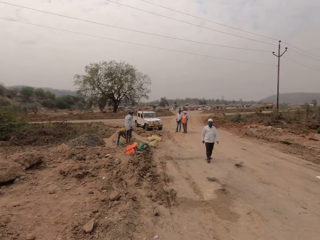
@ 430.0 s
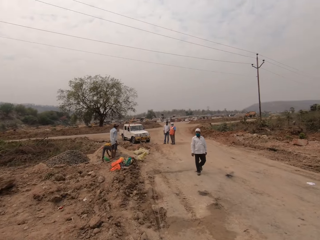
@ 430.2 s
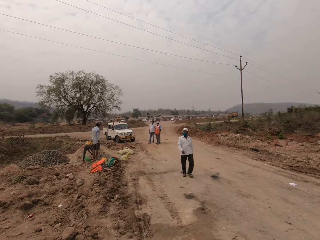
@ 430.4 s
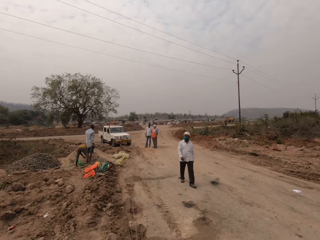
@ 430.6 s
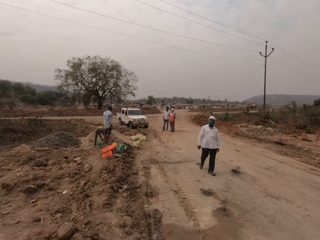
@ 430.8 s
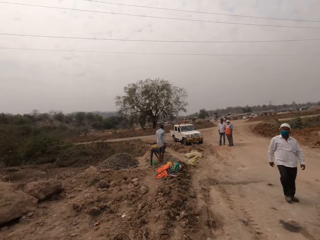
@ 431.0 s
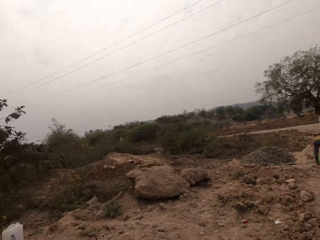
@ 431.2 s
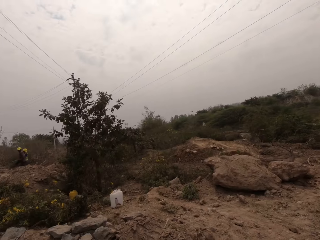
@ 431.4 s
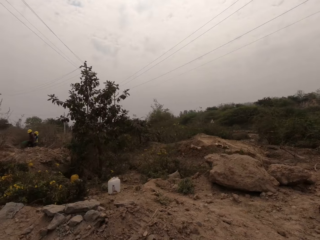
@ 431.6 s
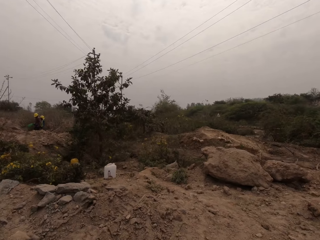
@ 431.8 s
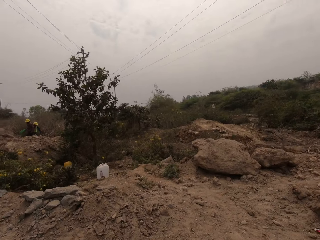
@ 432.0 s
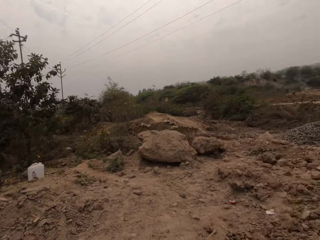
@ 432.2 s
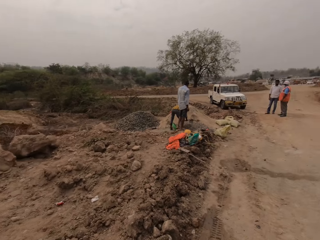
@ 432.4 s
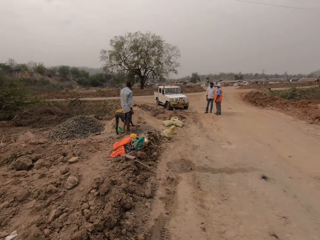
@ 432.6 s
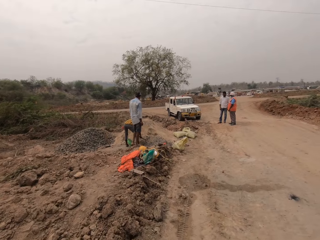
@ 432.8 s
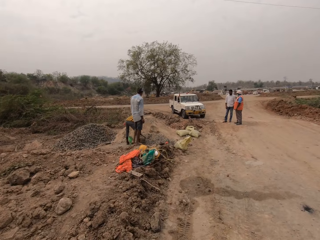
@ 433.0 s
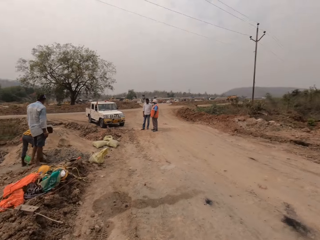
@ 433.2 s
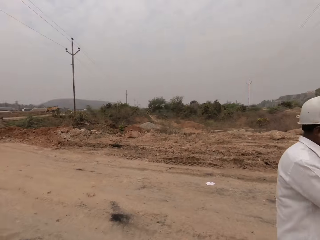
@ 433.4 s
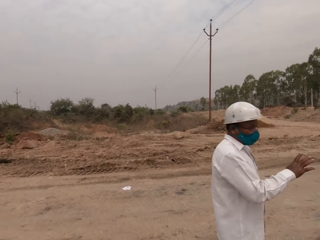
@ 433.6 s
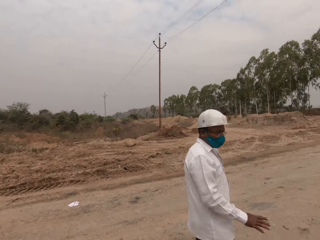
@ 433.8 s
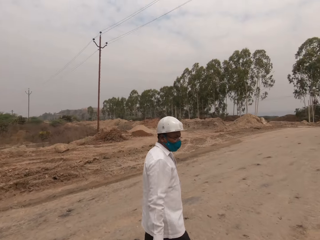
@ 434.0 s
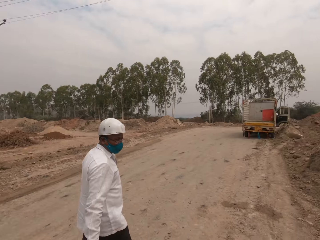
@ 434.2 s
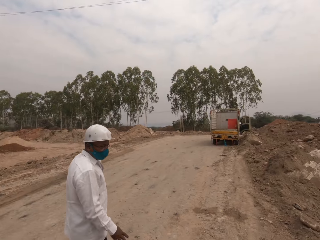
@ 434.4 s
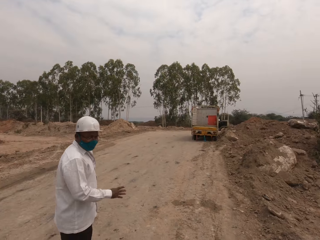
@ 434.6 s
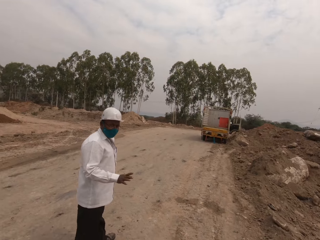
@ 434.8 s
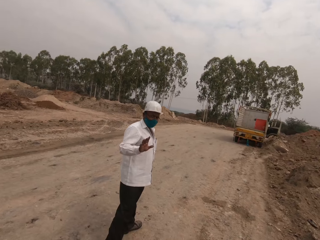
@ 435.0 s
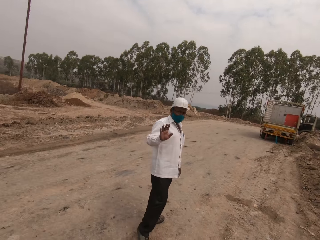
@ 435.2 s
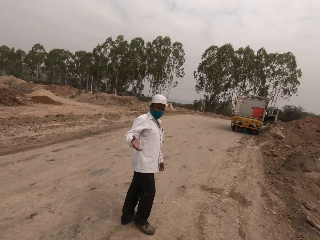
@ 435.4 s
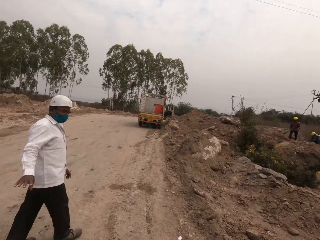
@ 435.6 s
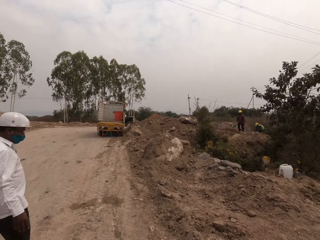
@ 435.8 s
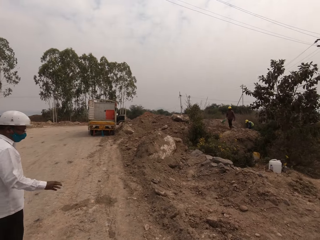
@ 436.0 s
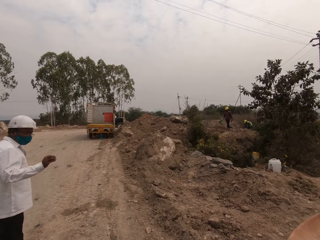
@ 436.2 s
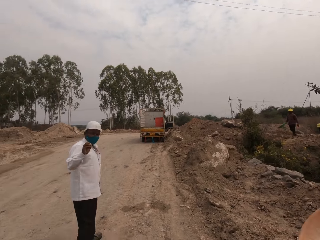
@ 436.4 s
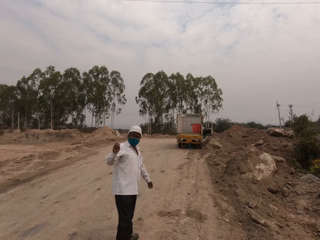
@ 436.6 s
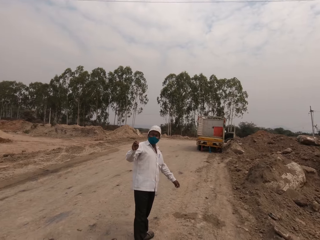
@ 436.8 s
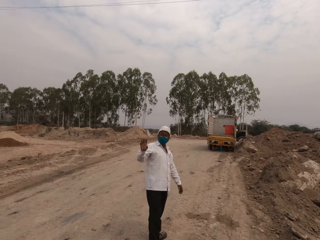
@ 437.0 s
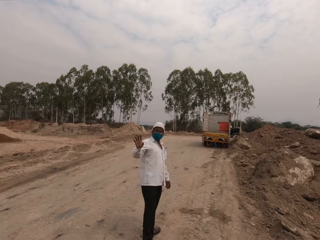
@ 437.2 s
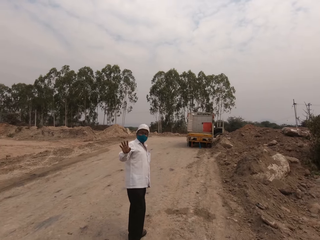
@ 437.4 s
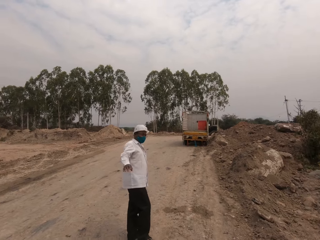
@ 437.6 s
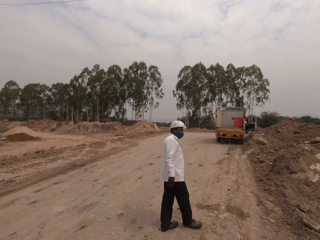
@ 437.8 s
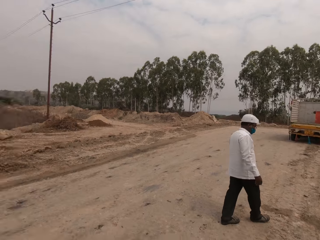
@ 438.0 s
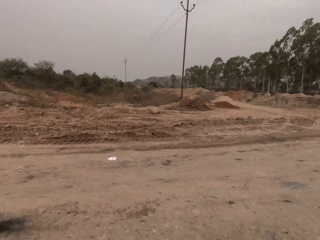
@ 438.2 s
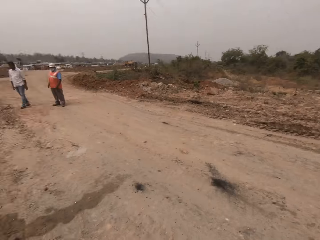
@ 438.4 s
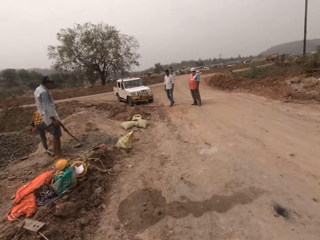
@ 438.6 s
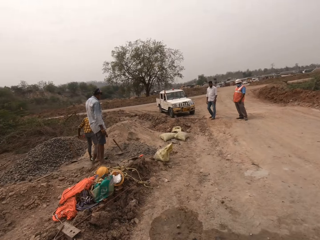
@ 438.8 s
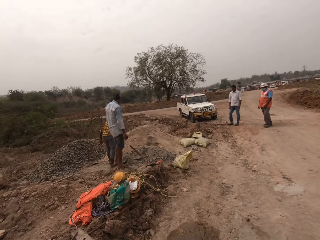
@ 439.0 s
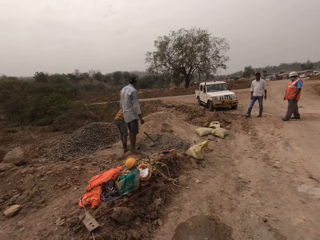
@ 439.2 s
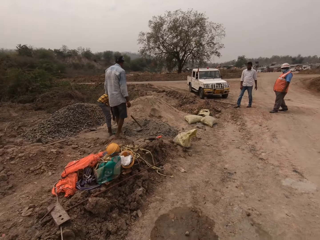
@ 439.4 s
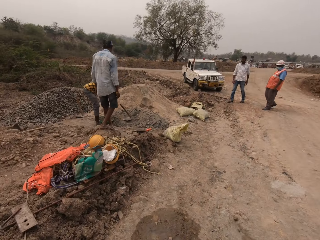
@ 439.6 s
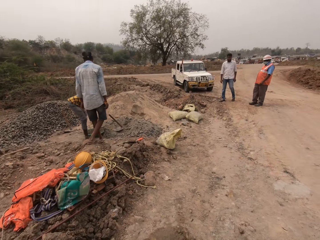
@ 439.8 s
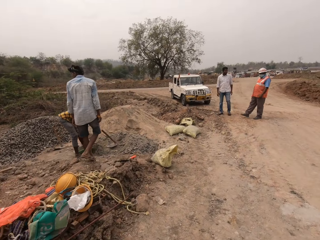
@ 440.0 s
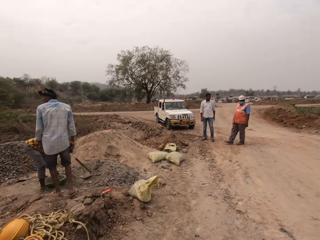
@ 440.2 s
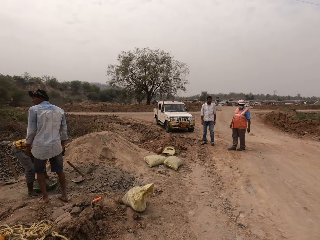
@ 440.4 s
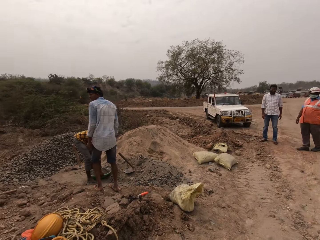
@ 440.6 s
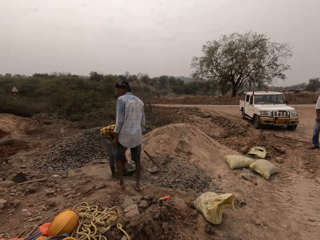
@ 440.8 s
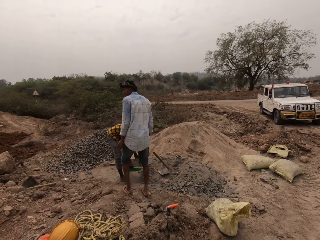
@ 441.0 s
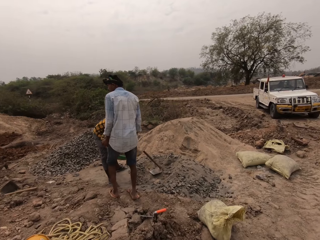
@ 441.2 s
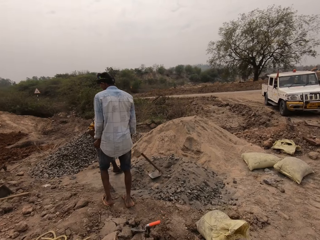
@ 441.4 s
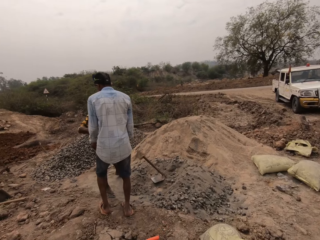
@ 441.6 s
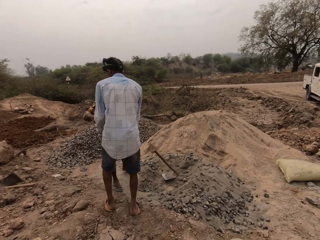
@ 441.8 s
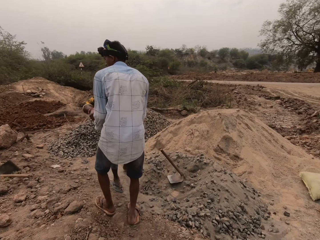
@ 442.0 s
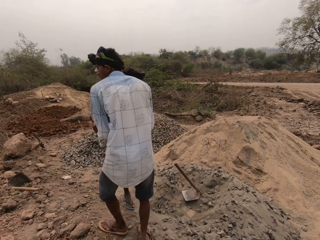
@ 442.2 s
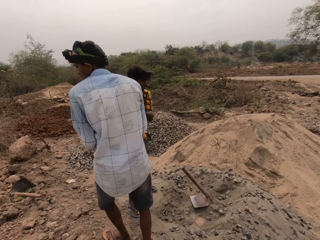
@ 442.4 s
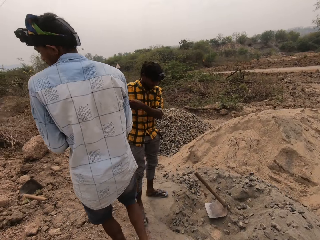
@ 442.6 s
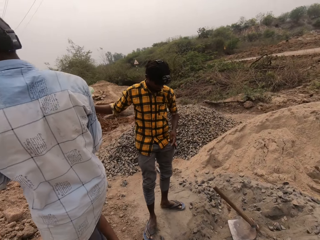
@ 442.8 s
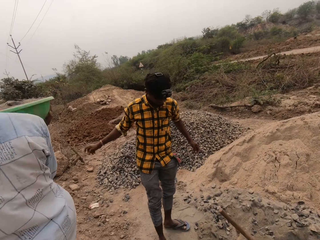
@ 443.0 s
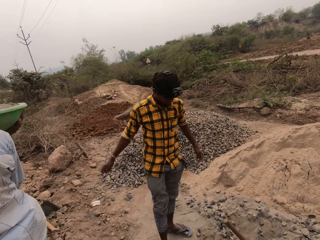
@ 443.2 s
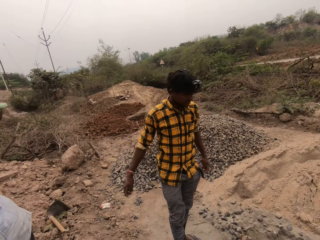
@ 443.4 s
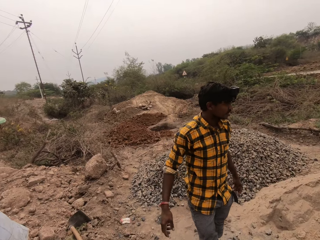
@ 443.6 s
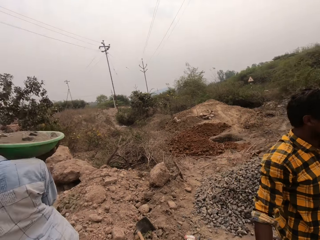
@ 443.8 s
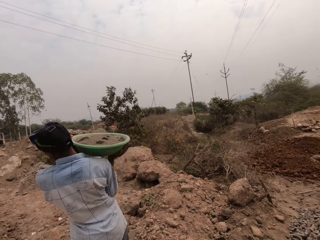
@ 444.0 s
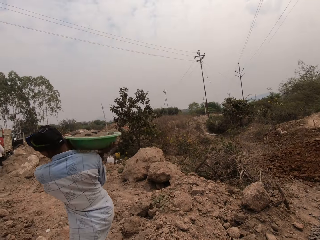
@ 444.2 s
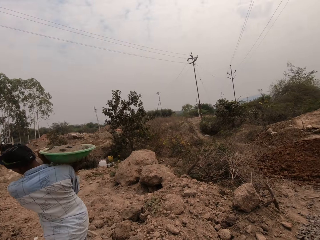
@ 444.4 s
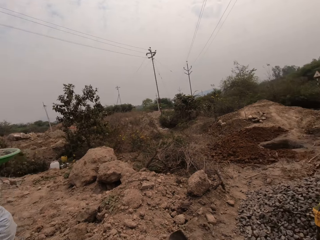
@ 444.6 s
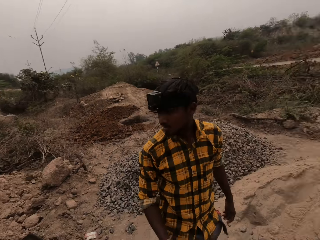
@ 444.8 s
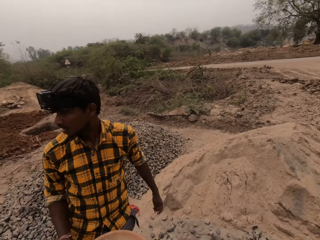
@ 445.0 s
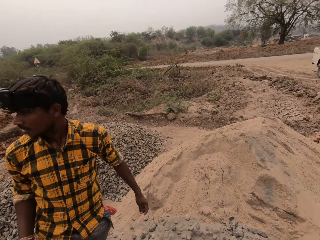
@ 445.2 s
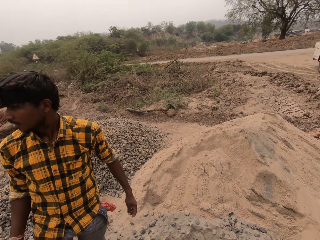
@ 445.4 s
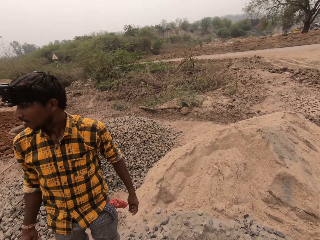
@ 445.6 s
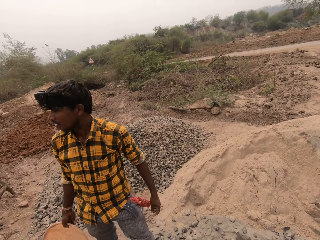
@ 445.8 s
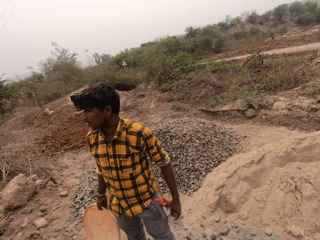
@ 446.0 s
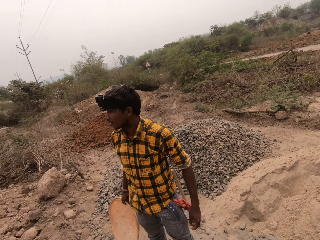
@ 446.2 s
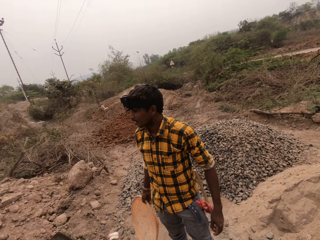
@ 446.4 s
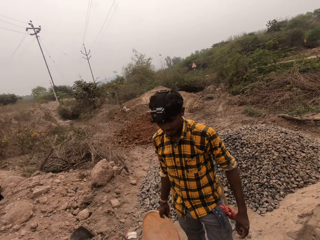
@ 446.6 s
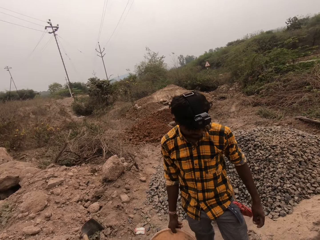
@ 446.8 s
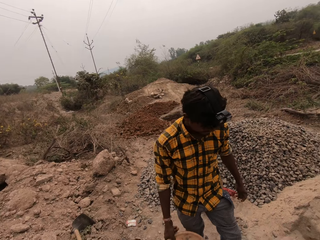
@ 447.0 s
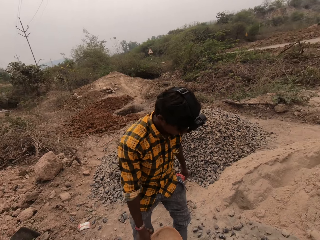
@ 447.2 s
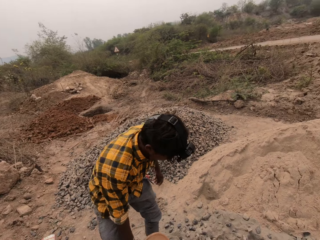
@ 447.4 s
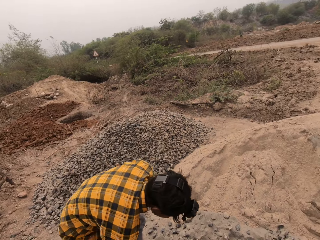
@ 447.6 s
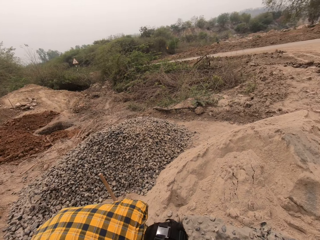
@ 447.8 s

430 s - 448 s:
A man interacts with the camera wearer. The camera wearer walks in the fields. Another man picks up the bowl or basin from the ground with both hands. He carries the basin full of gravel. He passes the bowl full of gravel to a third man with both hands. The third man walks in the field. The camera wearer looks around. The second man holds the bowl with his right hand and drops the bowl on the ground with his right hand.

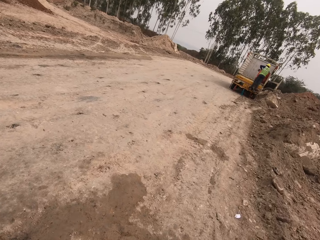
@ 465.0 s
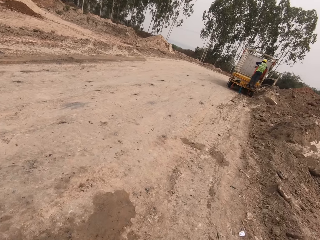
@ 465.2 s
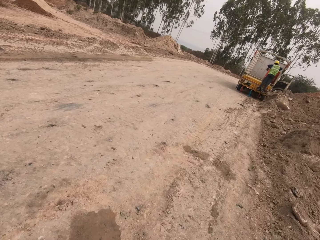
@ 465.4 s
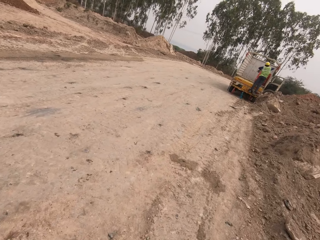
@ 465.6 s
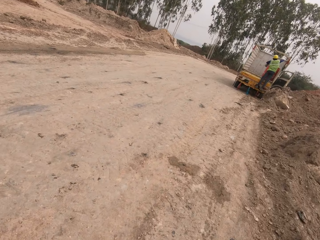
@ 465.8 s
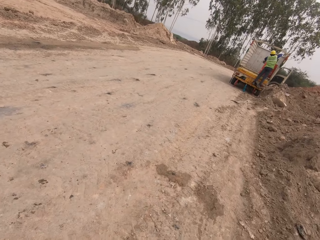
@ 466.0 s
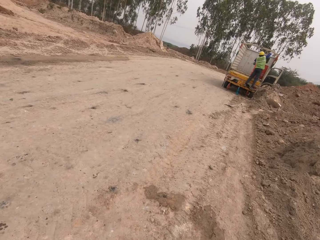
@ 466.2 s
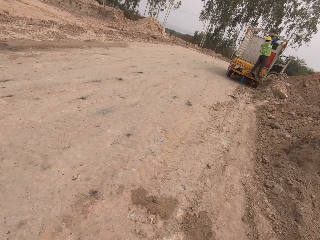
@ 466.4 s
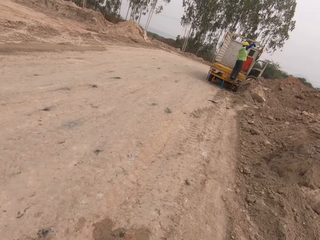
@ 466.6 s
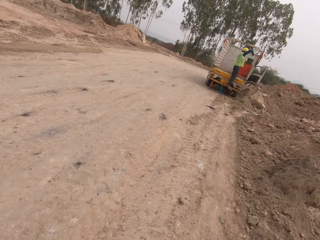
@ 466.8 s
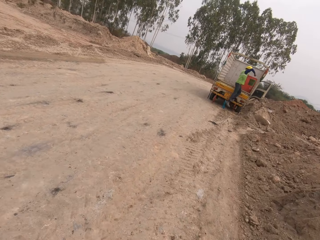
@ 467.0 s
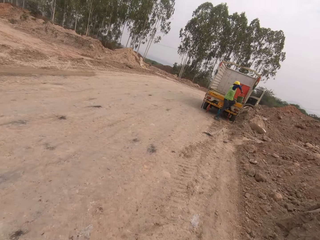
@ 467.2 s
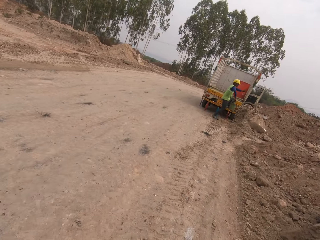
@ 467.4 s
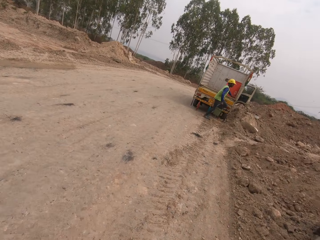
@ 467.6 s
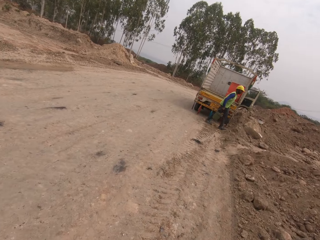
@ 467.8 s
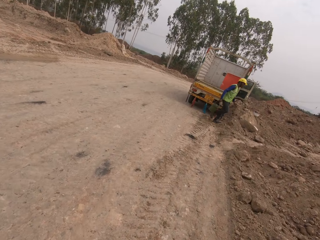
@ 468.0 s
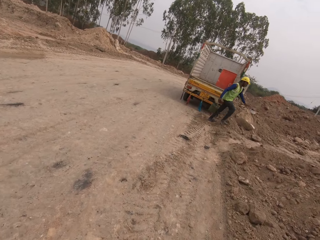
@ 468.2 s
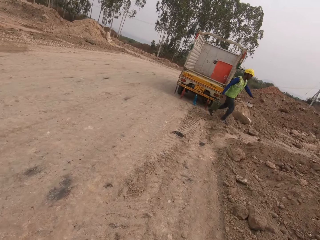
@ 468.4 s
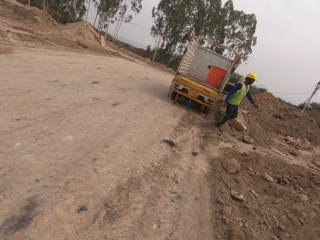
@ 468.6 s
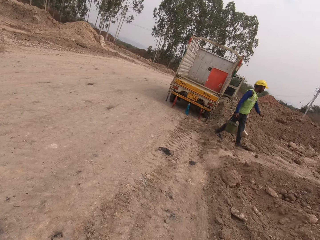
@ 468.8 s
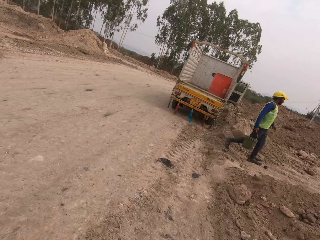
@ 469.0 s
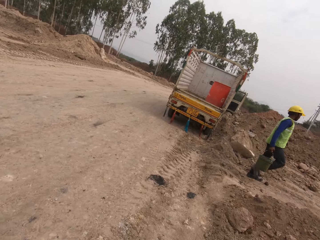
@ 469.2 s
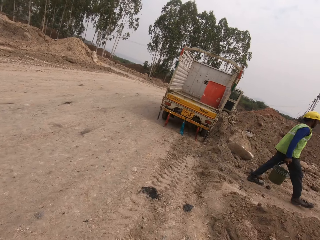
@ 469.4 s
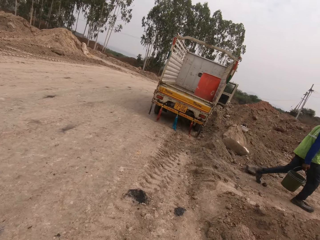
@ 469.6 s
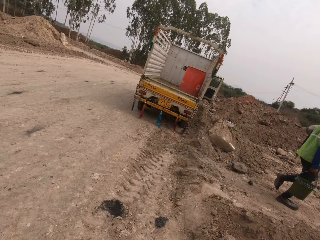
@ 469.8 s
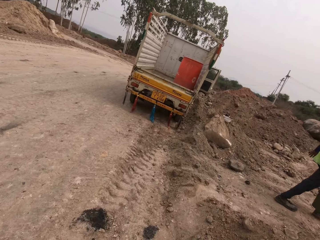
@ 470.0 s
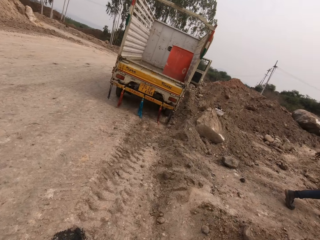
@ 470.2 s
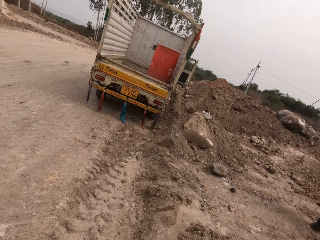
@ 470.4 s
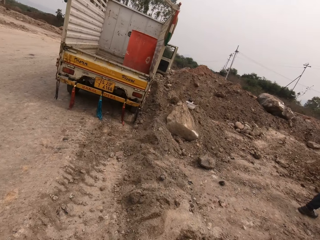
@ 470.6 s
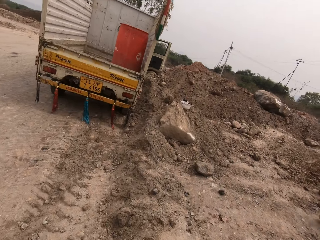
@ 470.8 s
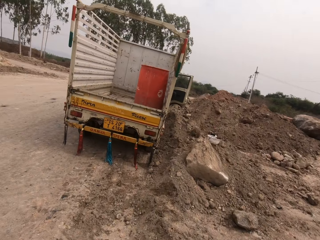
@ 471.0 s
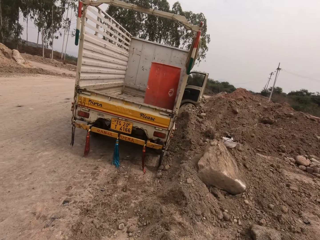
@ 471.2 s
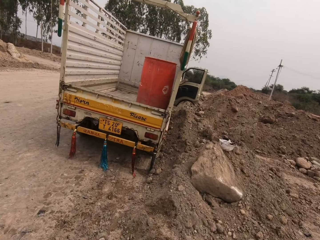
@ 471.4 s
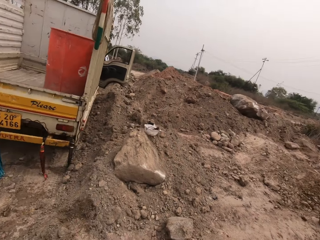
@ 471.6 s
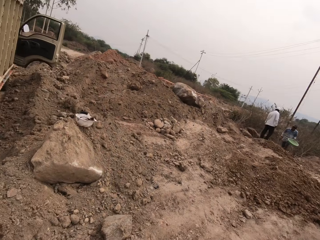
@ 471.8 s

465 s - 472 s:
A man holds the bucket of water in his right hand. He steps down from a truck with the bucket of water in his right hand. The man walks in the fields and carries the bucket. The camera wearer walks in the fields.
